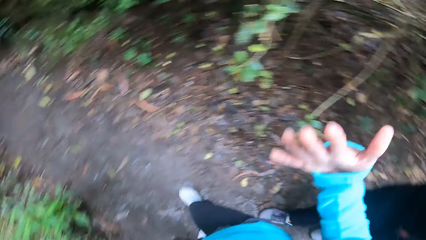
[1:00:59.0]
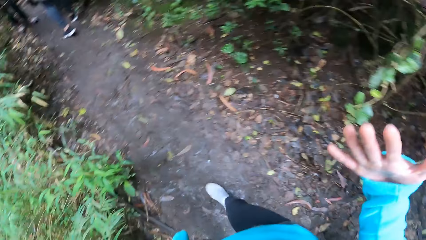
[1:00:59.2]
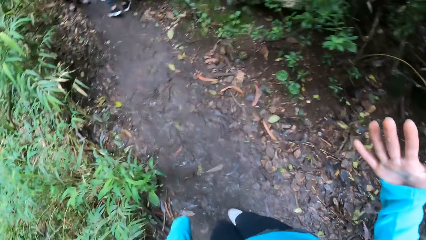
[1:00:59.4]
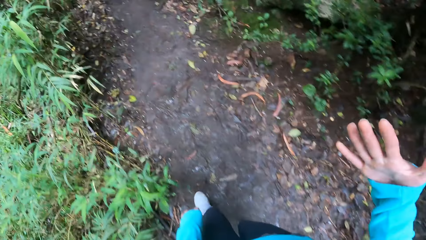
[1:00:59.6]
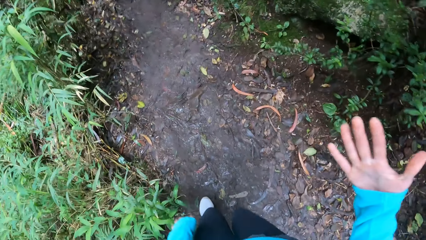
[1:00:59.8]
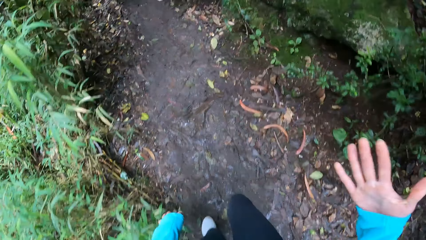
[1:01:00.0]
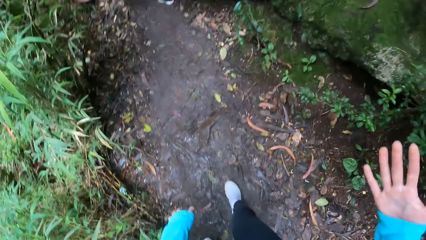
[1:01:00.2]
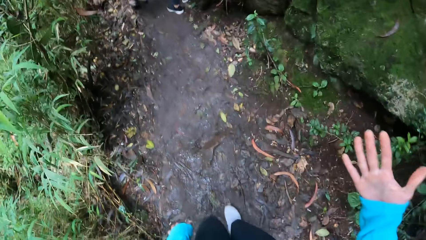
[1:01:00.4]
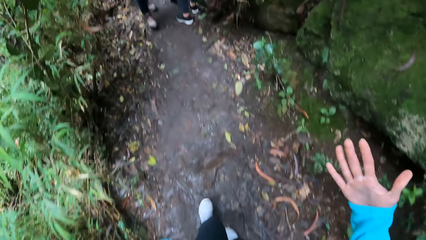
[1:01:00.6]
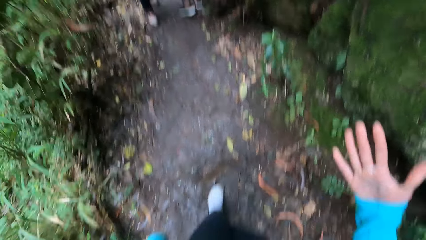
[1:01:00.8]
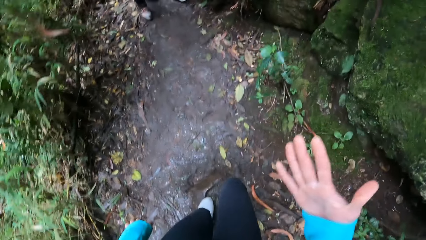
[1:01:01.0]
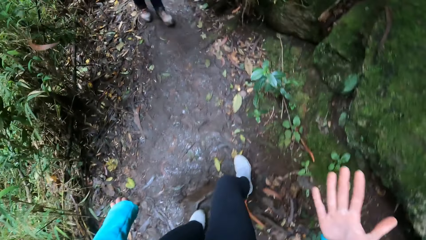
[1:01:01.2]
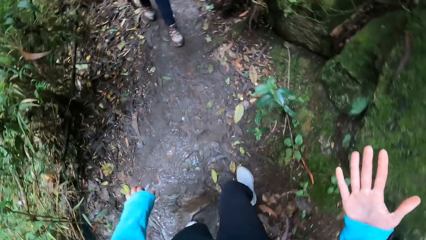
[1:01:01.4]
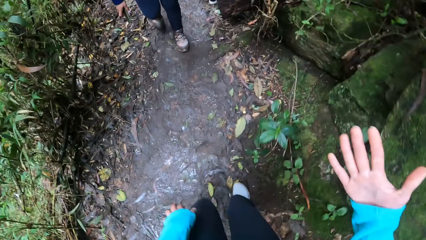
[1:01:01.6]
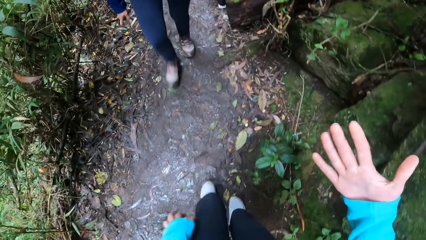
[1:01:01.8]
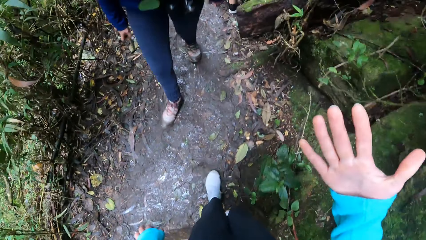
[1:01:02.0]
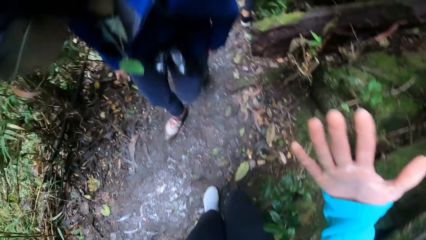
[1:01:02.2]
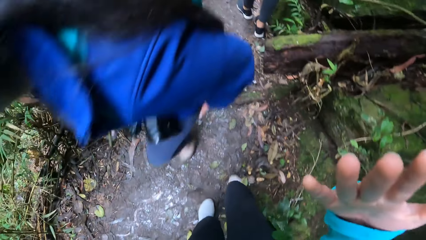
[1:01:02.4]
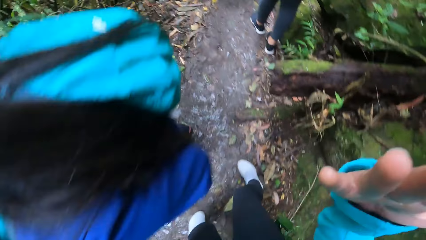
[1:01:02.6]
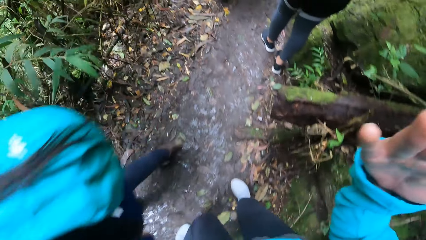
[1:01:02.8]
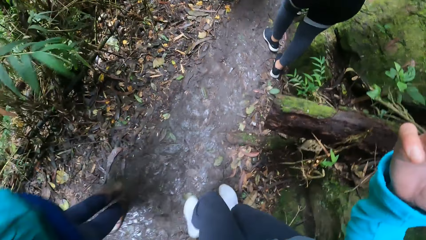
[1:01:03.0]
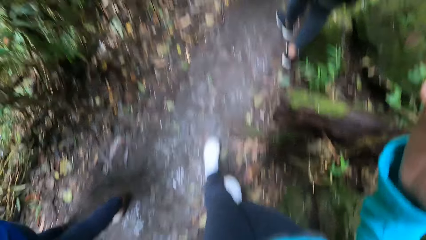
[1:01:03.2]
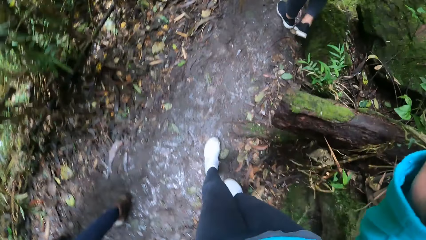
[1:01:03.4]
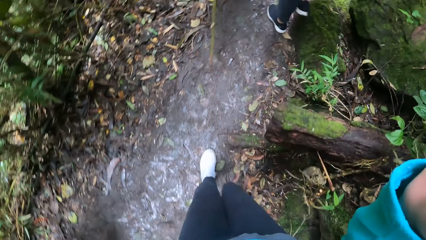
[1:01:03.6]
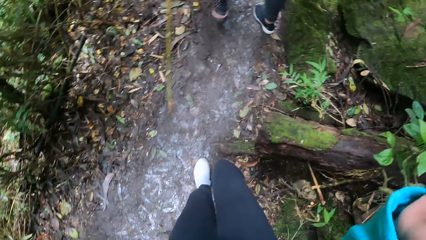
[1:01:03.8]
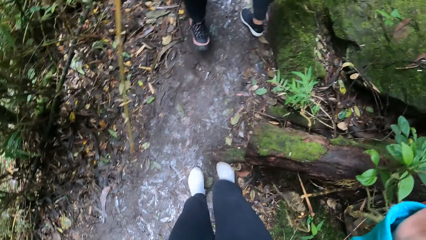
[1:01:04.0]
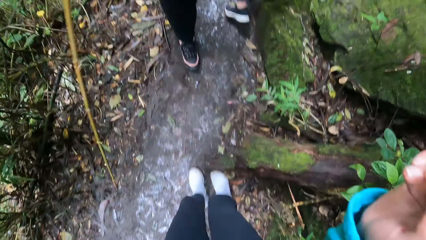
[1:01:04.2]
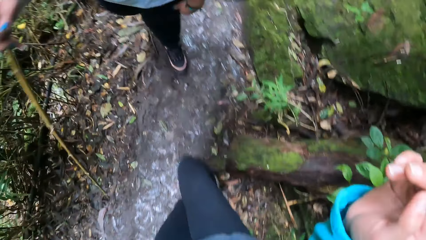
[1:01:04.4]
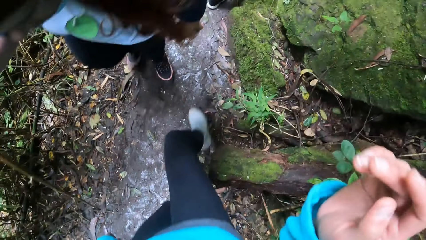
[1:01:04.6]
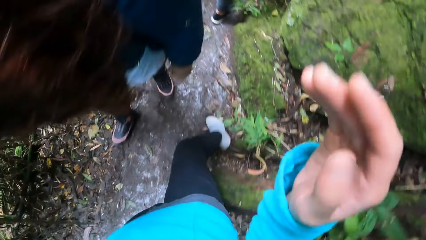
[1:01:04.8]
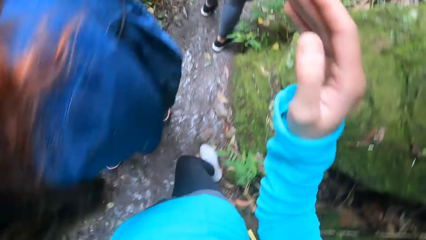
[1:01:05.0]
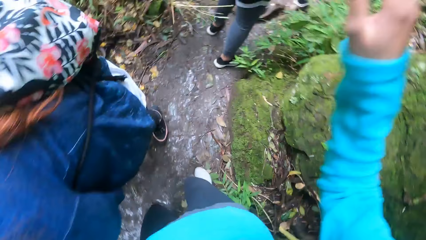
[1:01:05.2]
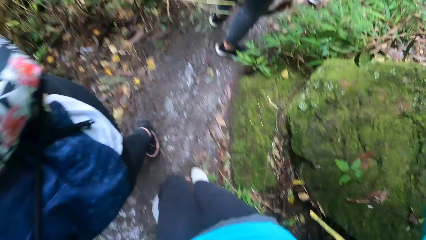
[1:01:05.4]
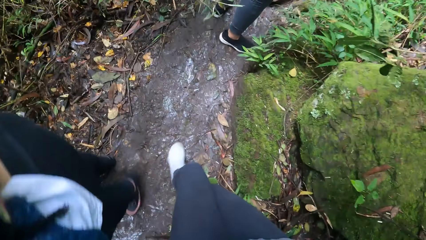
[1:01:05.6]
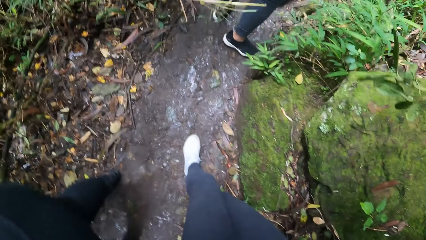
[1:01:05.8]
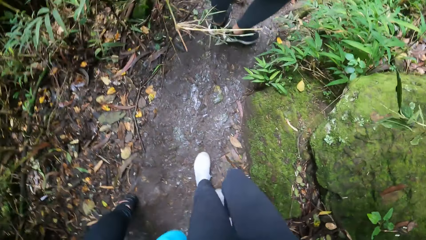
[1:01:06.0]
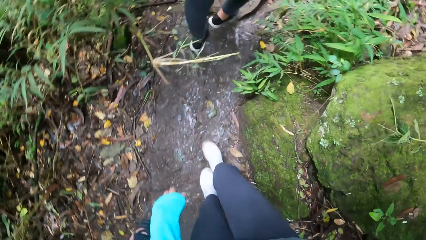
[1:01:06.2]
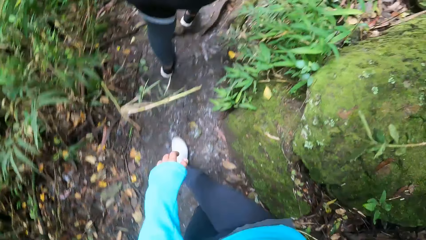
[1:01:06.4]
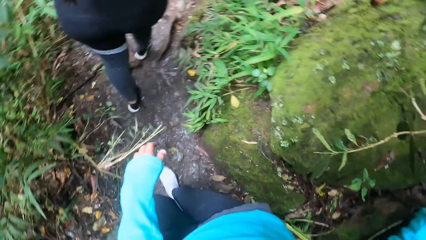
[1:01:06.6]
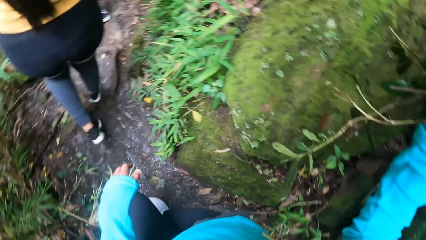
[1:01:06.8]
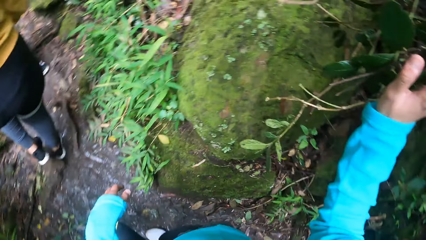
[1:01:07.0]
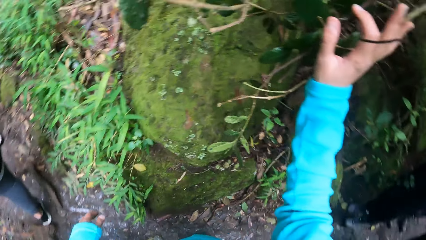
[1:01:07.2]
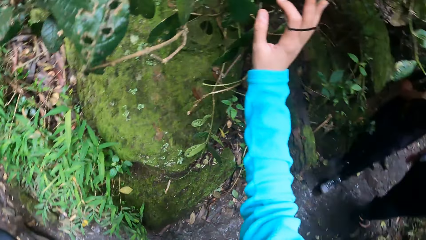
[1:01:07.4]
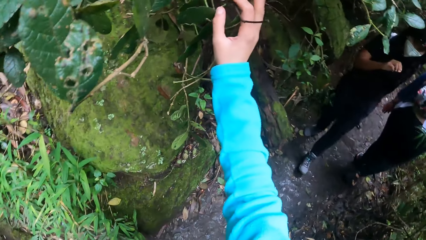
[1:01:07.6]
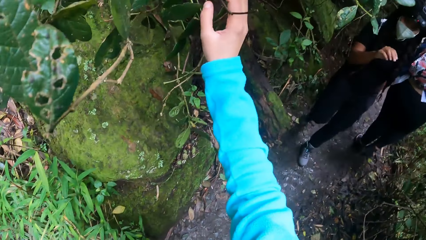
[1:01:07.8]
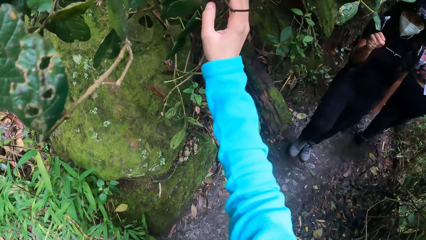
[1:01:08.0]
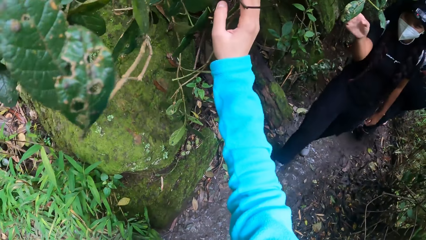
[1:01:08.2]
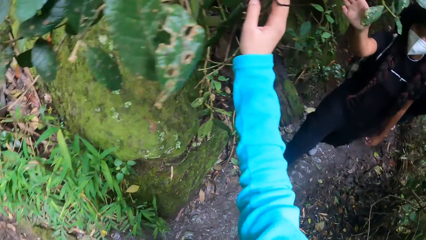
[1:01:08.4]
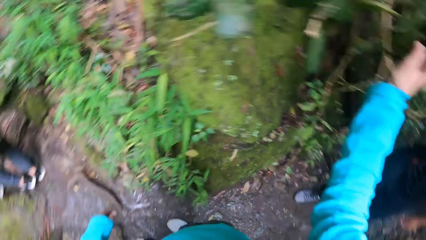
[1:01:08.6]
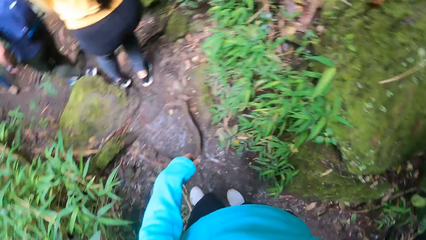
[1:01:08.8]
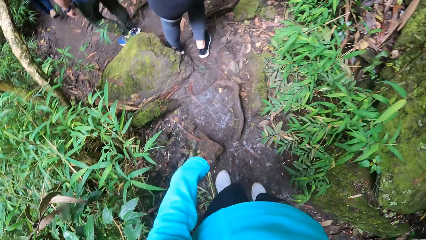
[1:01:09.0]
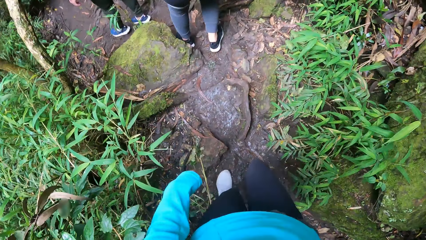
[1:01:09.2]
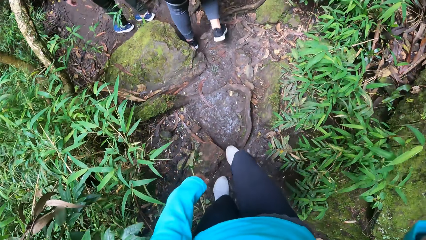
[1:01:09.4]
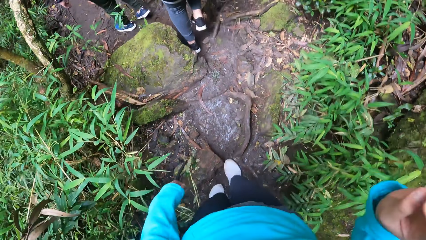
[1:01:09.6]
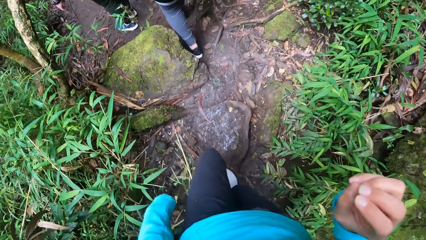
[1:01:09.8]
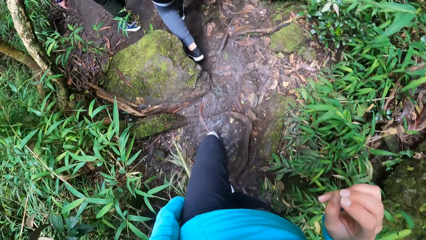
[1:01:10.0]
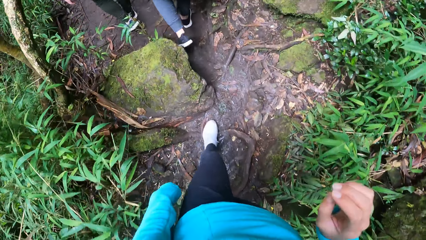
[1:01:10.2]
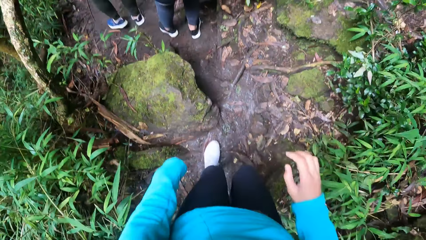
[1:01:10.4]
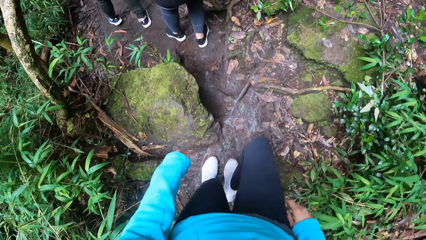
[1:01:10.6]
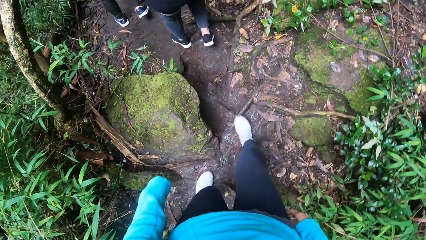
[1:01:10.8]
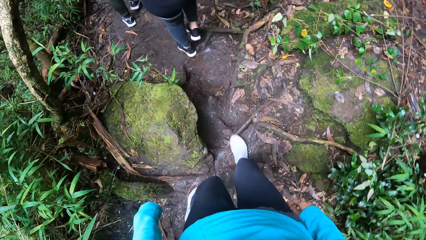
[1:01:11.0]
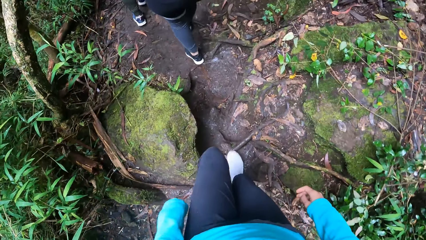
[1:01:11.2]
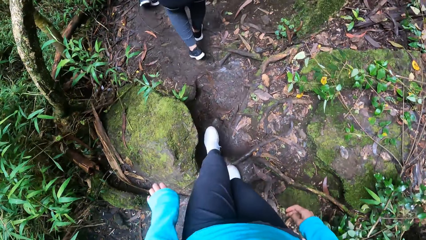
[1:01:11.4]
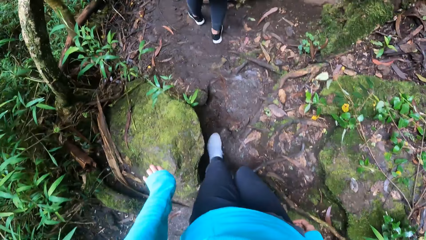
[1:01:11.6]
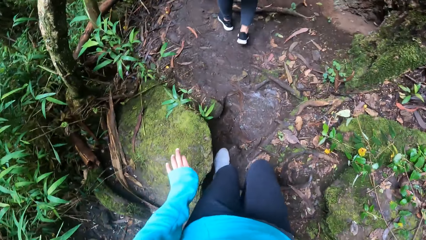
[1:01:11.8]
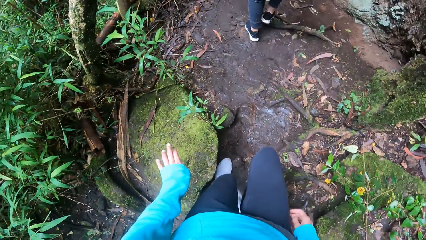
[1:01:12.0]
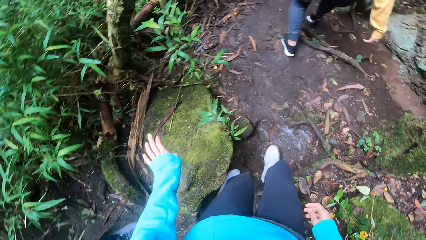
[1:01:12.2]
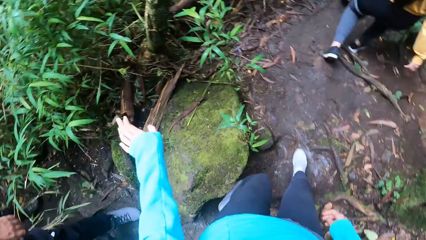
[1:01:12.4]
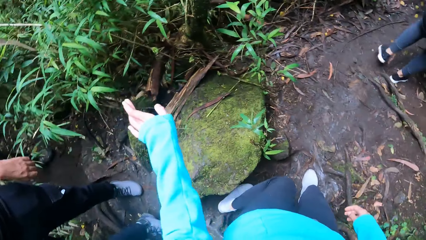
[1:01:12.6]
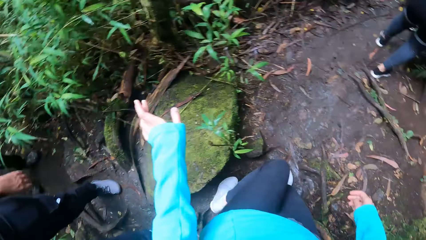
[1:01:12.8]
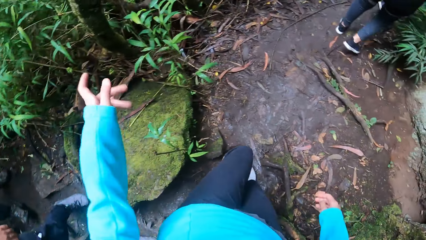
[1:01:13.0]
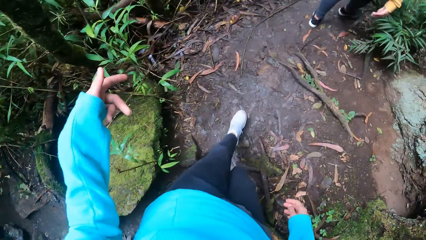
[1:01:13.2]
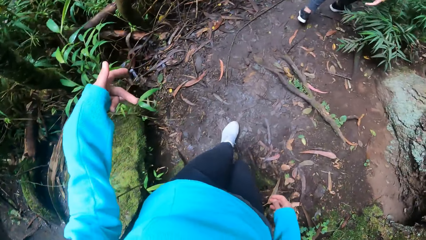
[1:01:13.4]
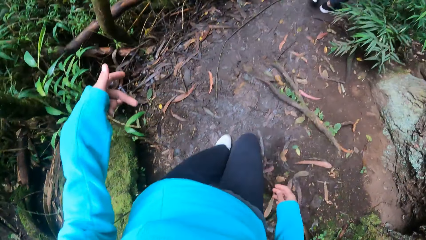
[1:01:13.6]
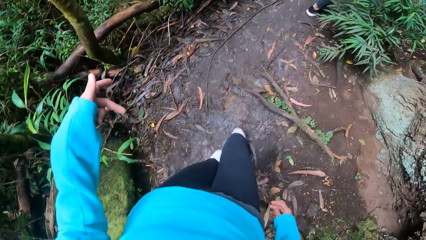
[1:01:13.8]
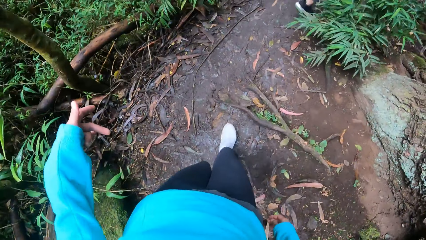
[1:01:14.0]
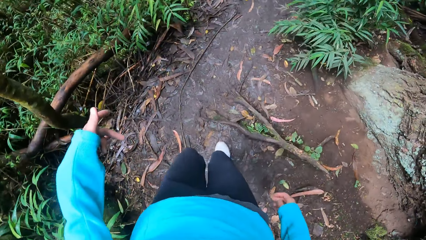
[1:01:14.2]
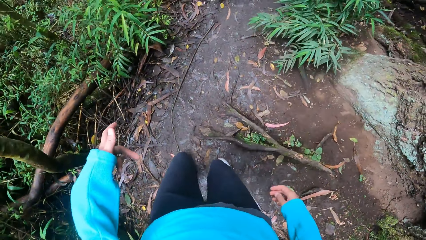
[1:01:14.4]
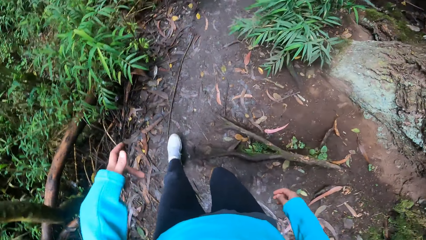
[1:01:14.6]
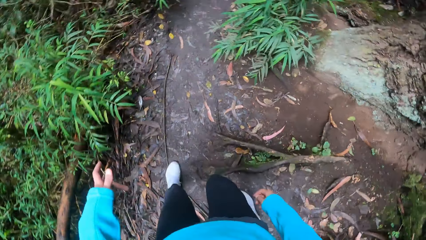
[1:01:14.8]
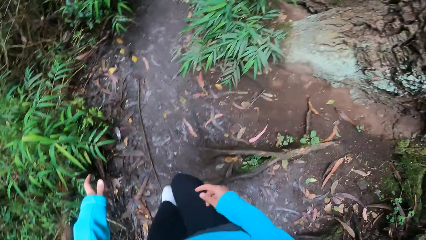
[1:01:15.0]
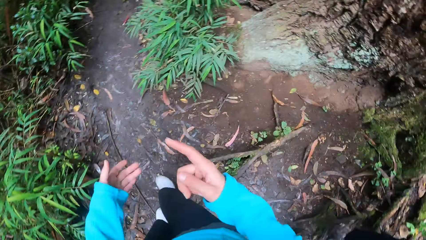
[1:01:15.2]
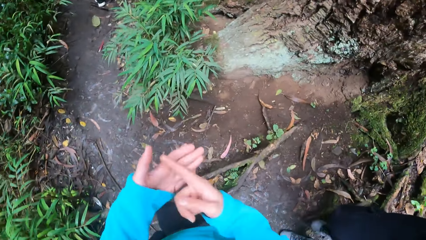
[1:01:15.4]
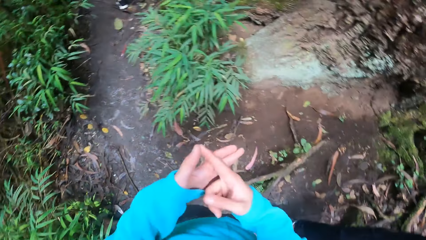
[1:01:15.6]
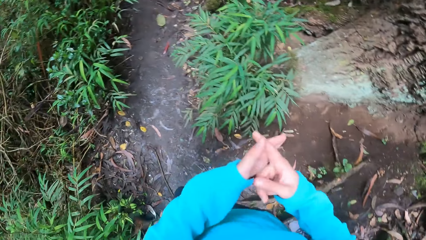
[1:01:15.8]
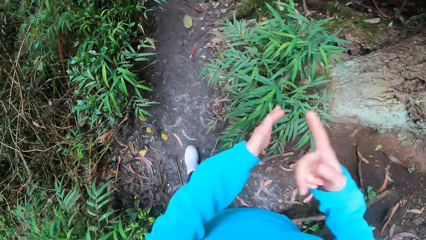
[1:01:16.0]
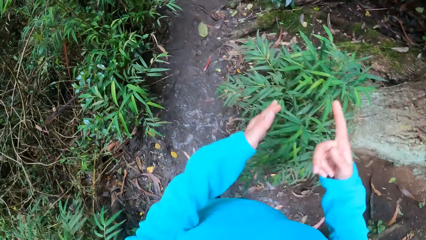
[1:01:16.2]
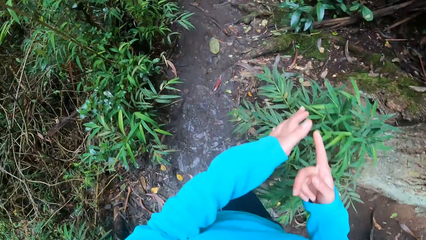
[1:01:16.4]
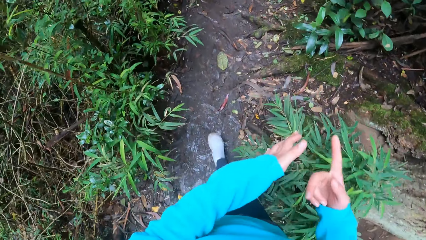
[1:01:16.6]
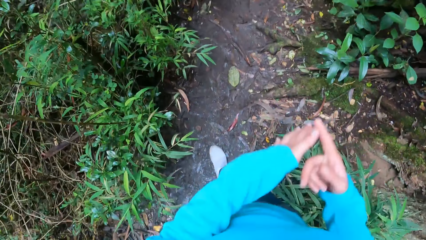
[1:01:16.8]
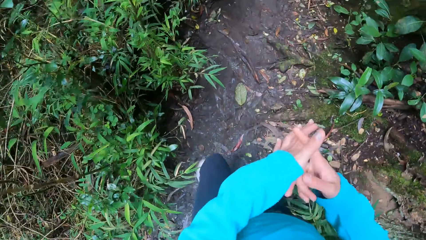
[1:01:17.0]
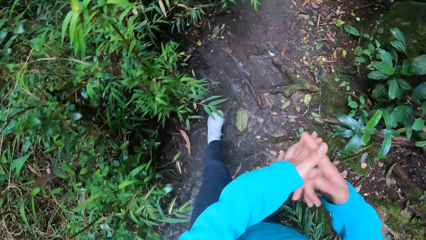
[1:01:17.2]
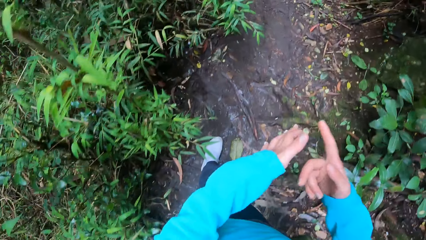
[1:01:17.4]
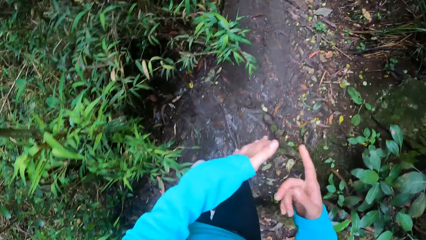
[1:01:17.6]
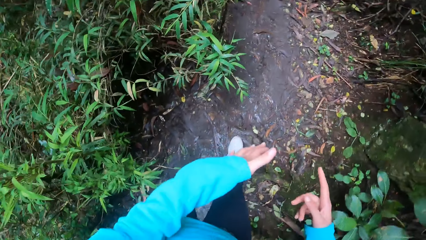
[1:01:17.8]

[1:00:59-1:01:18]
The camera wearer looks back. She moves the right hand. She looks at the right hand. She lifts the right hand. She touches some leaves with her right hand. She holds the vegetation with the right hand. She lifts the left hand. She folds fingers. She hits the left hand with the right hand index finger.
